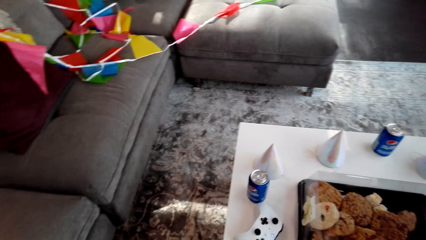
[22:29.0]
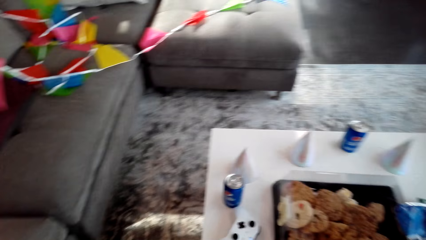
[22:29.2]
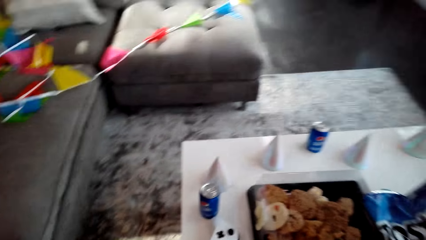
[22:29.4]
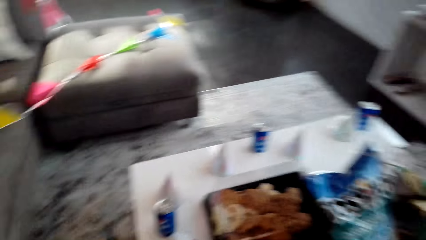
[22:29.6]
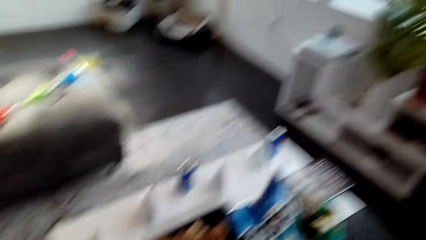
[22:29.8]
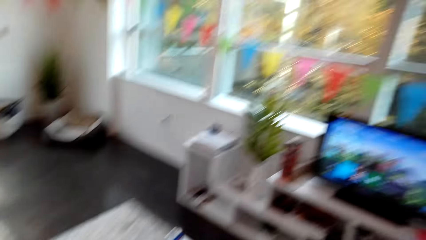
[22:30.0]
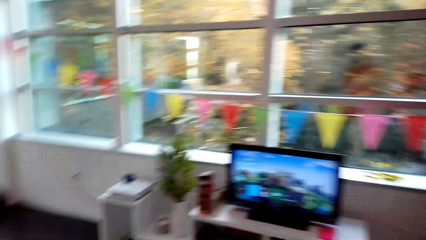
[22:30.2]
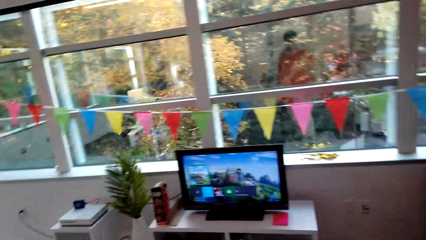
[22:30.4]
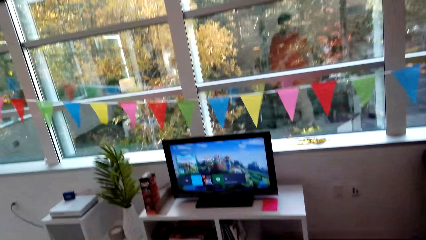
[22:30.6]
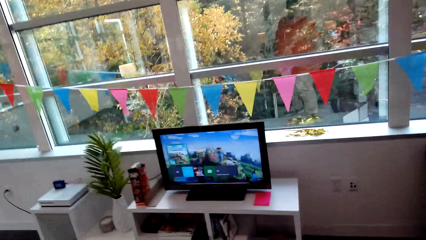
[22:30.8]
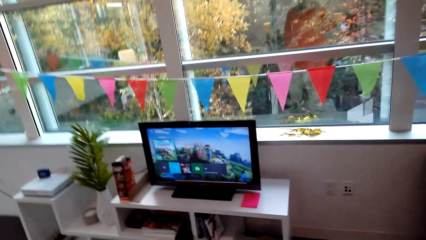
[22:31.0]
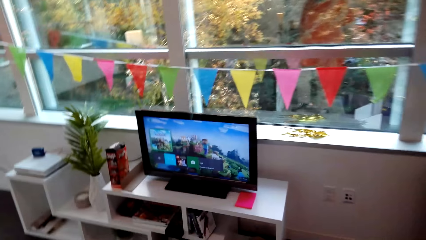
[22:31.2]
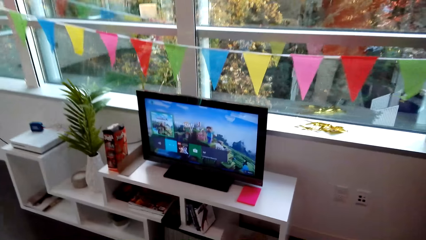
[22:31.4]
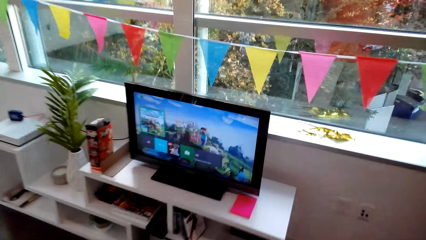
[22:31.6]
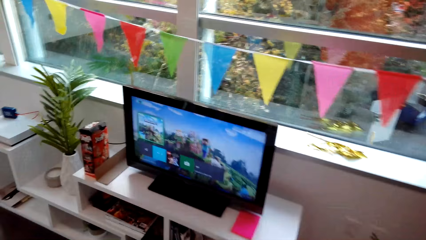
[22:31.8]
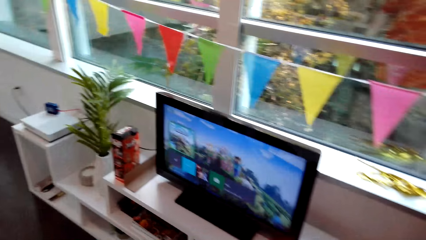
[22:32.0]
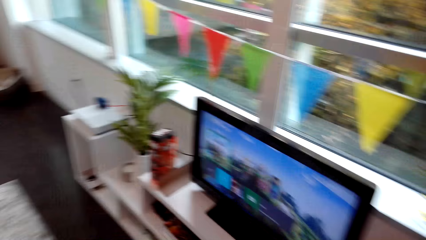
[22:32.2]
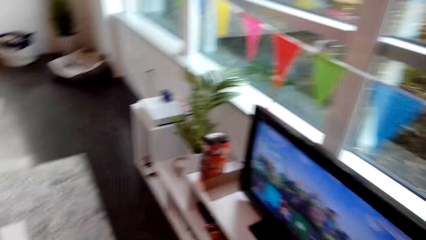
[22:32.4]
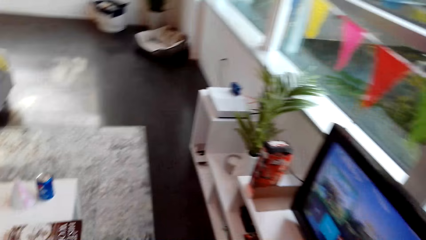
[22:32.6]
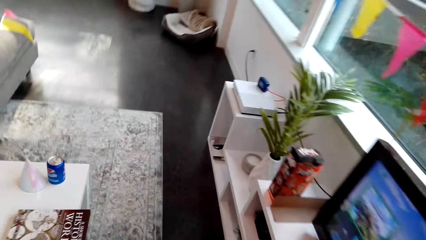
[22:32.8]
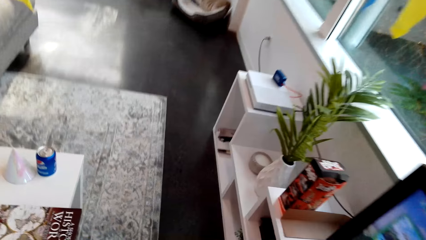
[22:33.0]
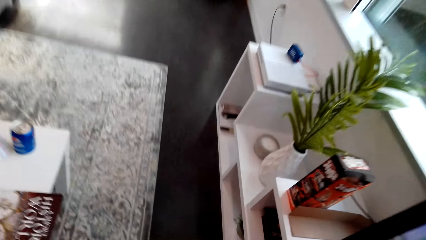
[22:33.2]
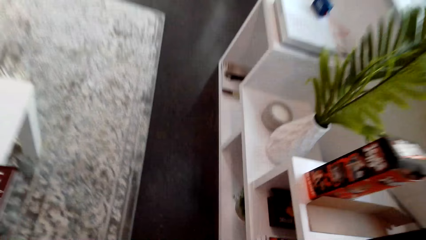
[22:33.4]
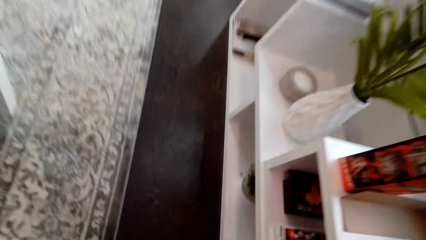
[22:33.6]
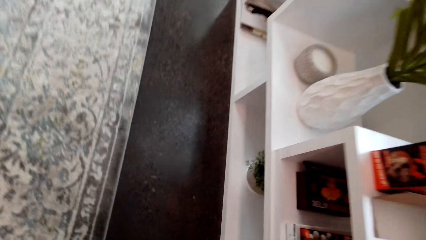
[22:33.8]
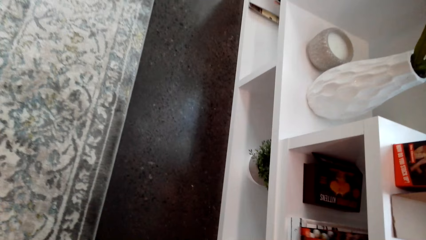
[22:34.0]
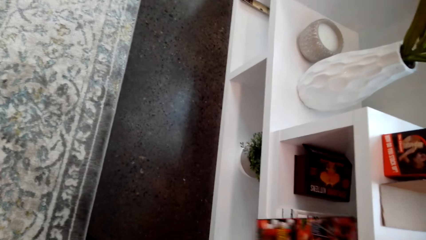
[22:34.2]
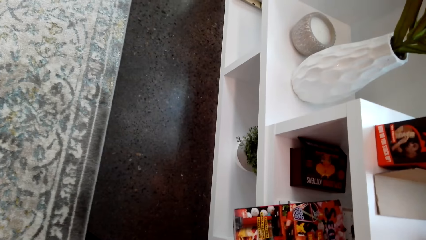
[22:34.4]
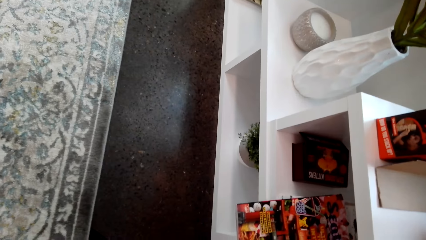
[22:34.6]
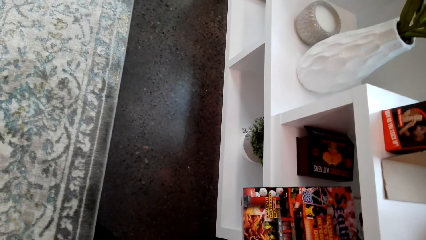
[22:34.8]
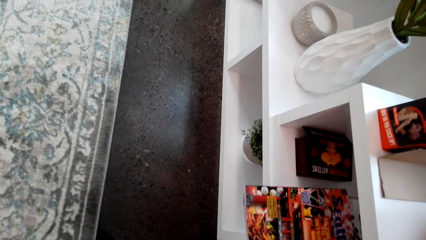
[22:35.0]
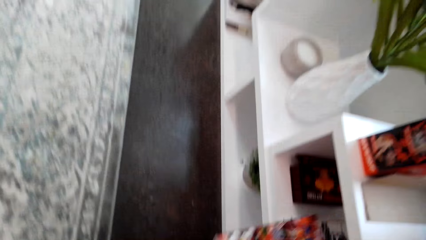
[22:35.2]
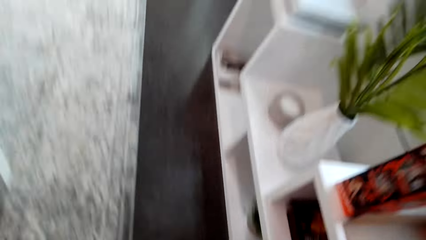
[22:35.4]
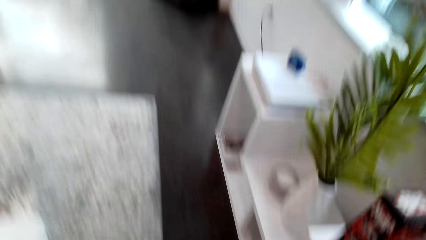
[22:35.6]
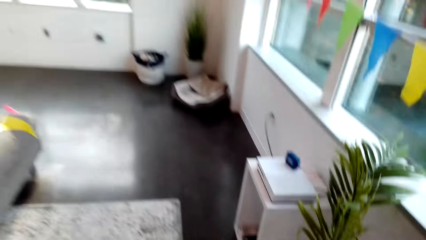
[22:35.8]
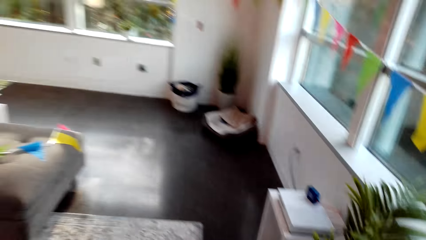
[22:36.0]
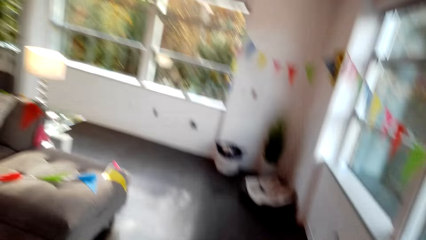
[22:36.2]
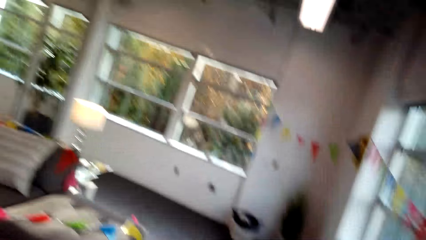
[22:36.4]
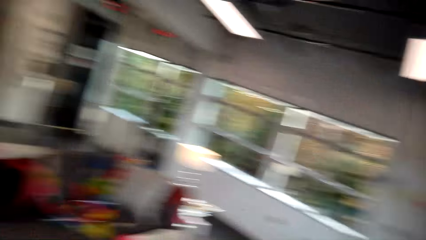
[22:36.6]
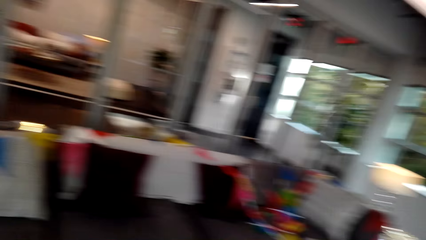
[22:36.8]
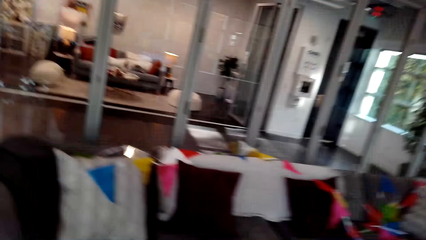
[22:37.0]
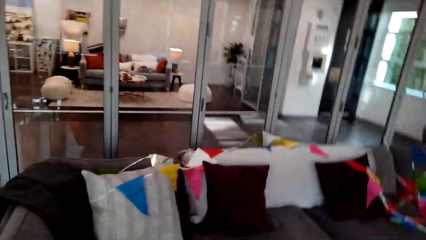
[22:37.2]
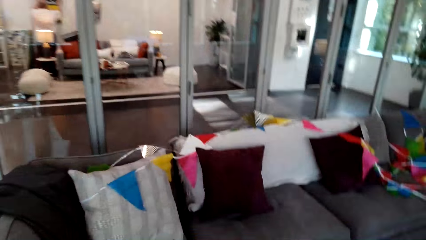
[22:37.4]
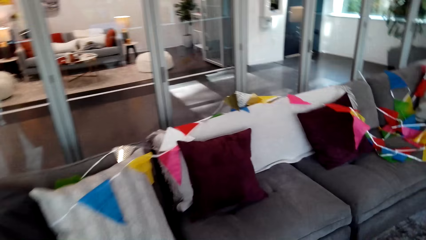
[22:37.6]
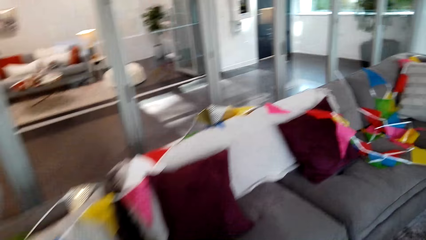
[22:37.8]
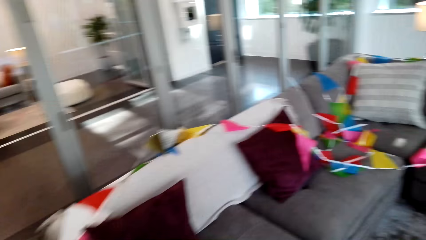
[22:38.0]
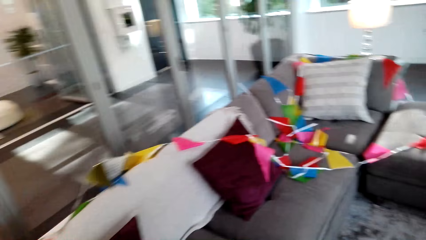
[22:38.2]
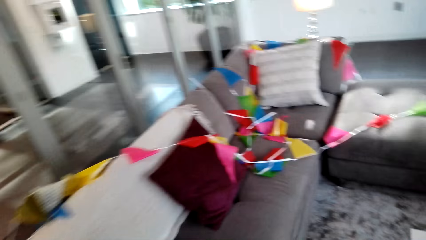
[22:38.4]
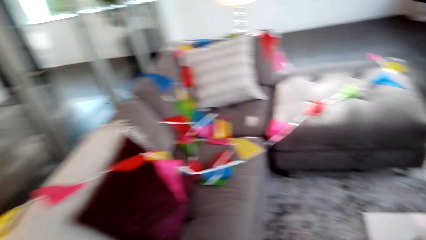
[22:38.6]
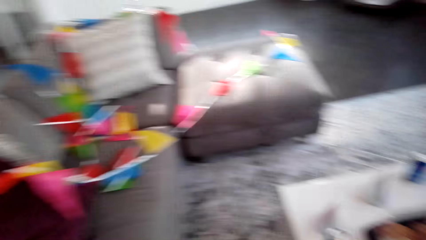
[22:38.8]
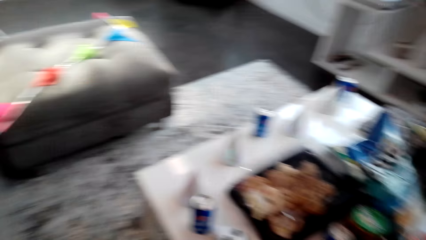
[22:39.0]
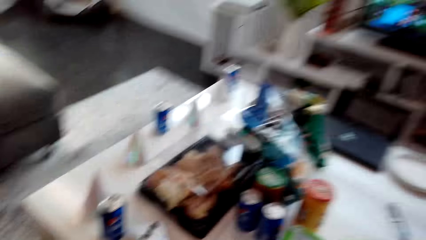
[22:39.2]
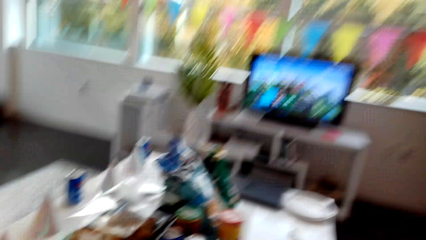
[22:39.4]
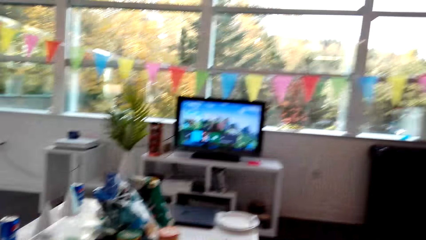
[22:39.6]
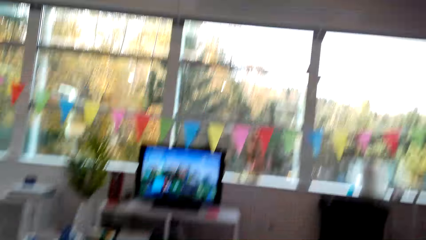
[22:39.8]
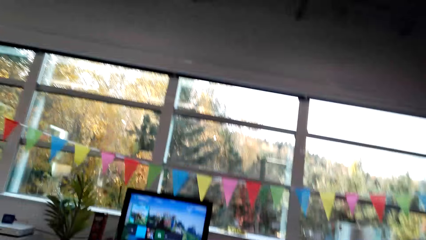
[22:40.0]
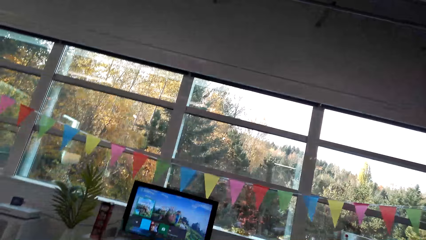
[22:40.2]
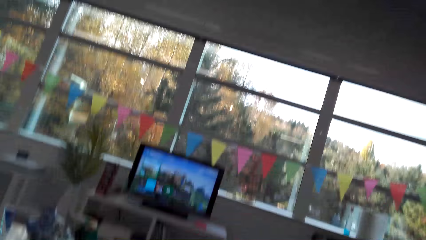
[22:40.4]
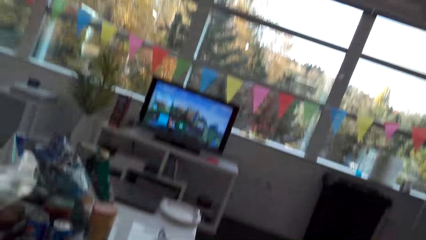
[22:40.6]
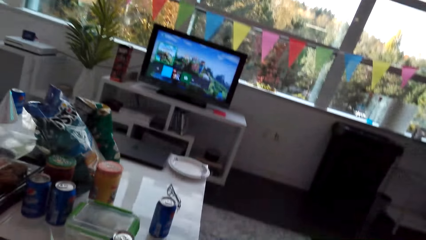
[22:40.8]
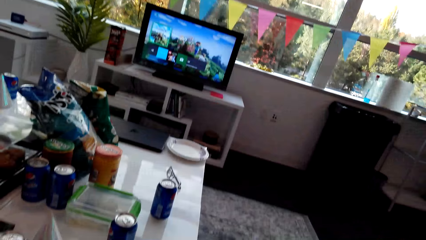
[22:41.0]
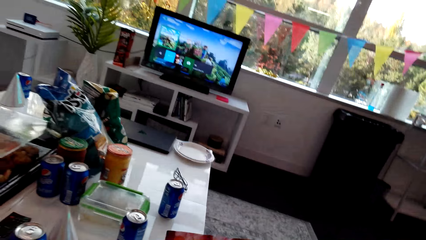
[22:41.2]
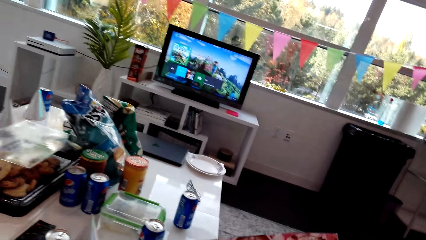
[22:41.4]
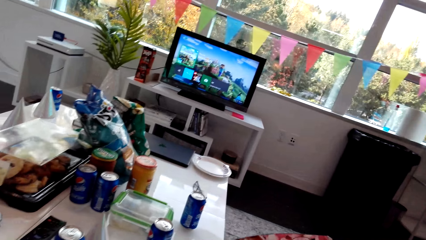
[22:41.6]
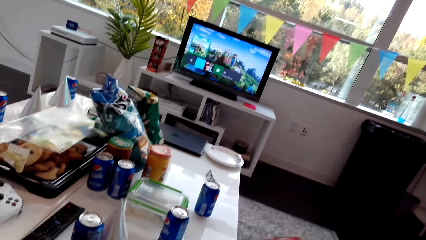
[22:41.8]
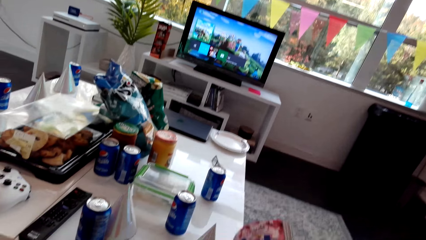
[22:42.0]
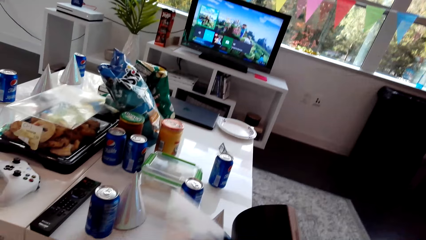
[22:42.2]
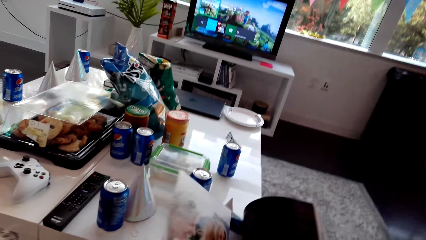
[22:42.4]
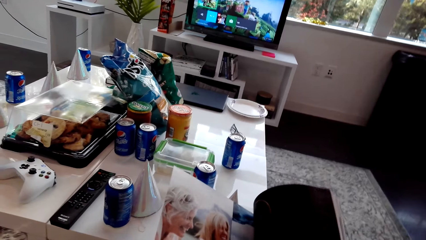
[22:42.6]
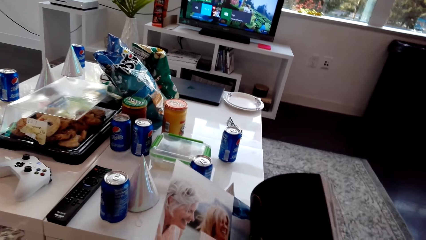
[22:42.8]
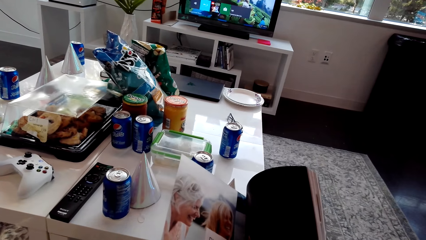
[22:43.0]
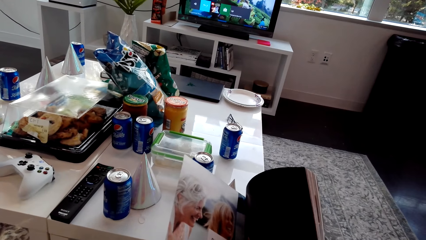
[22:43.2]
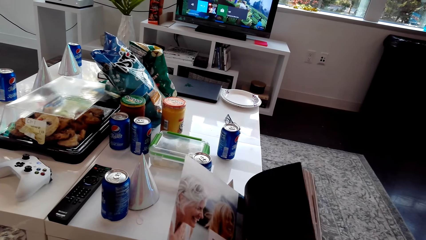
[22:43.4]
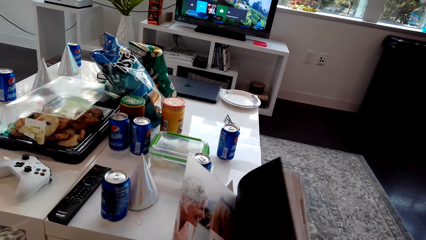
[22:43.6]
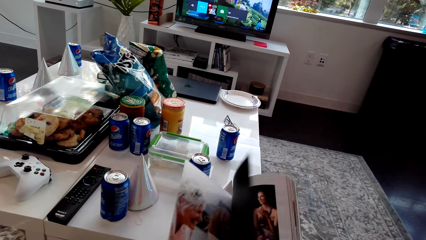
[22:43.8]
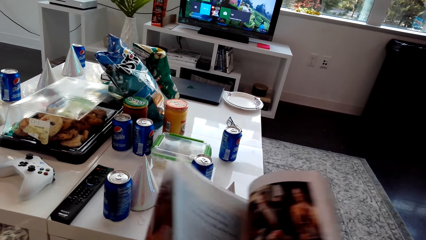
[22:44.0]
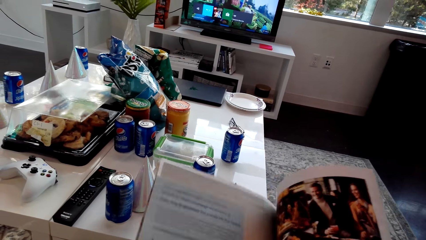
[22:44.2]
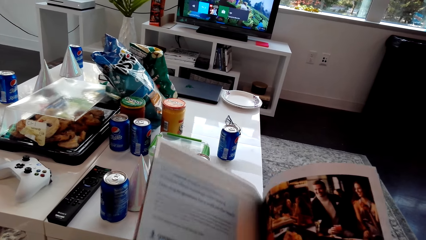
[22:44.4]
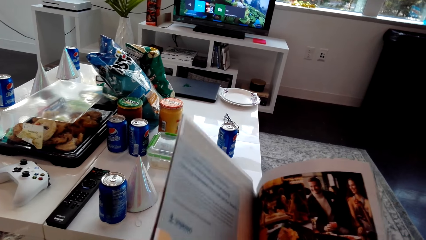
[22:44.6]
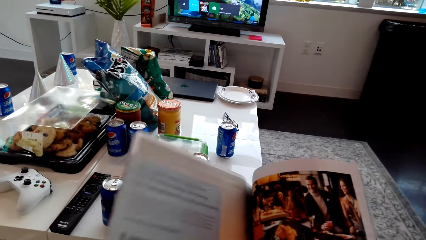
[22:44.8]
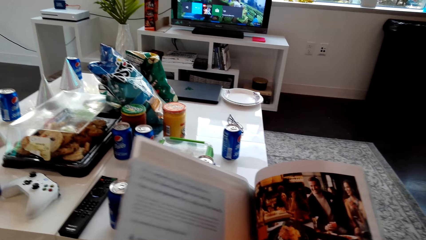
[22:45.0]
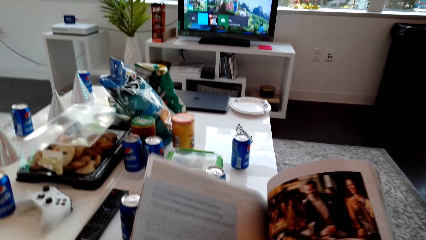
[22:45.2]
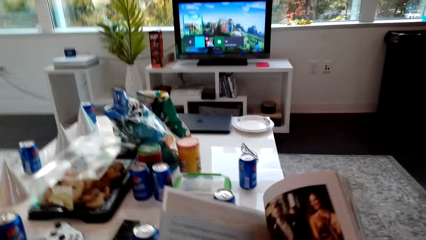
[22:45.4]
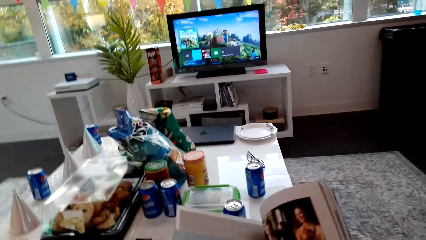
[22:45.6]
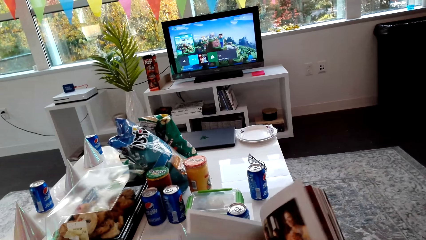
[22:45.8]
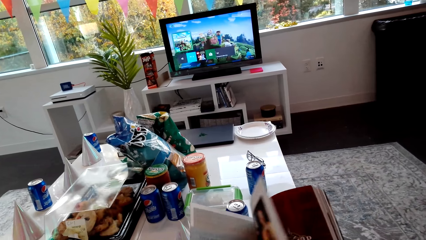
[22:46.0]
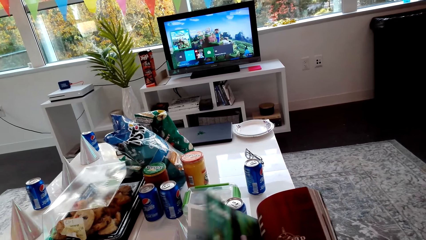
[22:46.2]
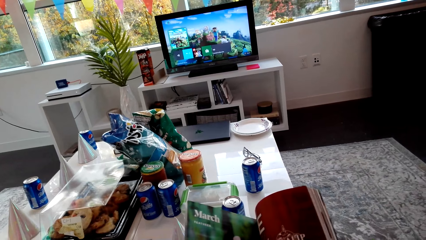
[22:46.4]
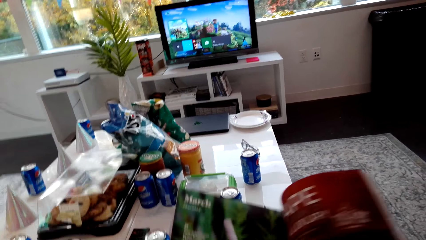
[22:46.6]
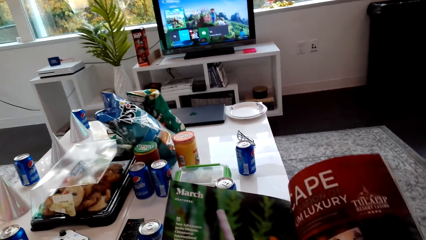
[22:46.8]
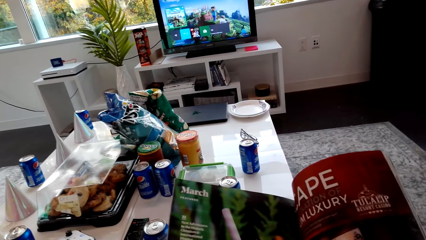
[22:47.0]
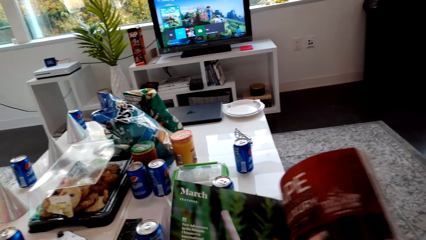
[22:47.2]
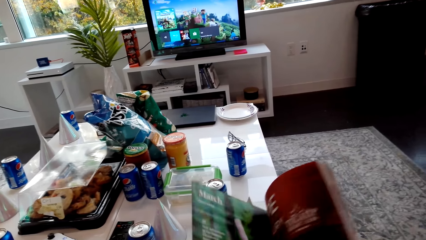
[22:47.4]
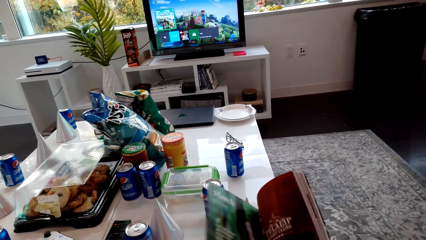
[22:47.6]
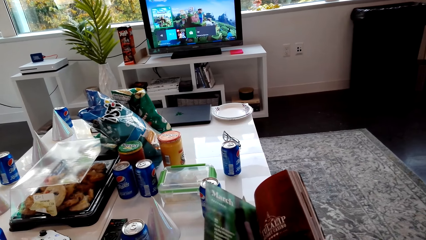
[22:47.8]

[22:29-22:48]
The camera wearer puts the Pepsi can and parmesan cheese on the table. They walk around the house. They pick up a magazine. They walk around the house. They sit on the couch. They read the magazine. They flip pages of the magazine.
